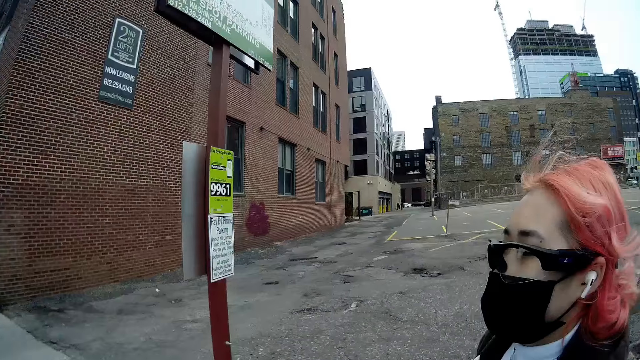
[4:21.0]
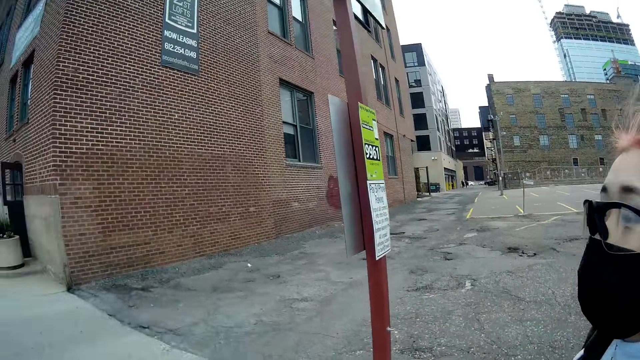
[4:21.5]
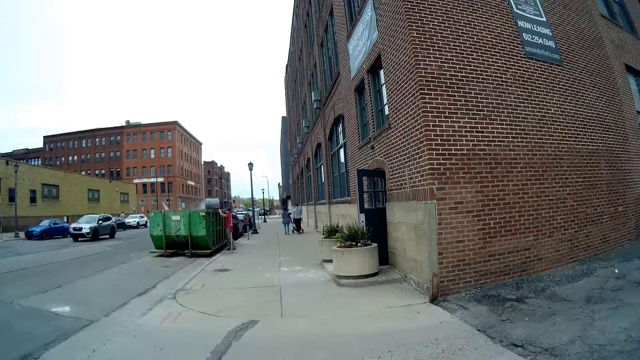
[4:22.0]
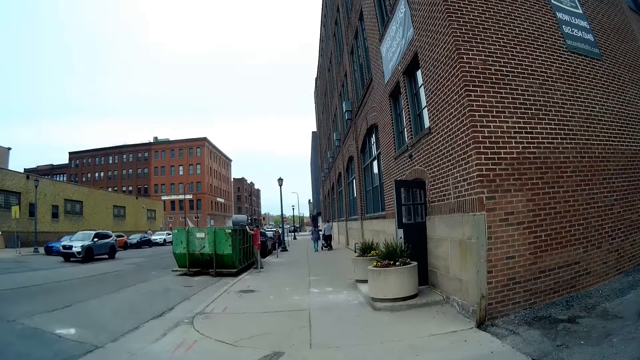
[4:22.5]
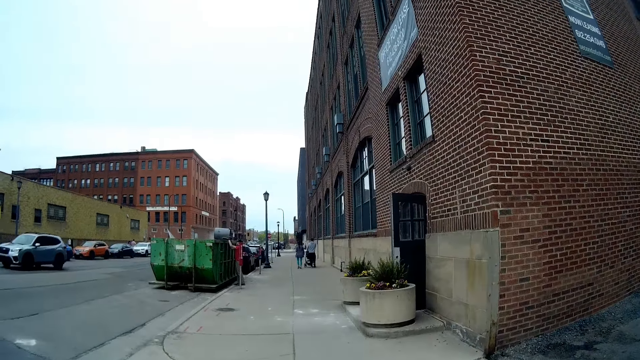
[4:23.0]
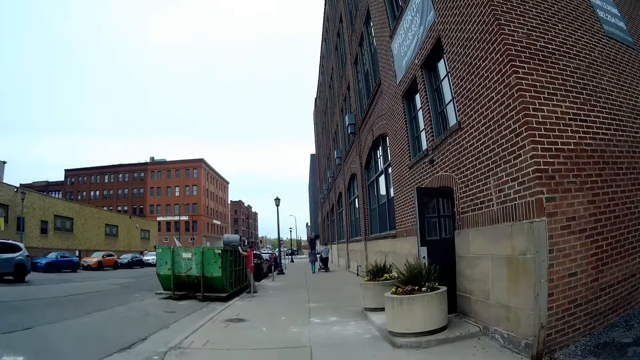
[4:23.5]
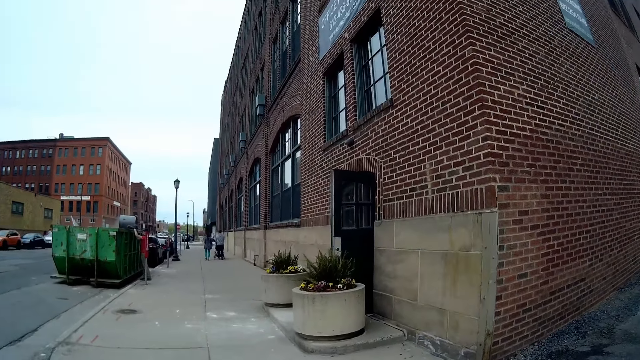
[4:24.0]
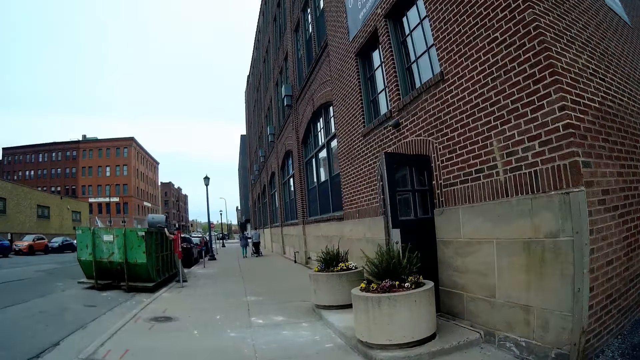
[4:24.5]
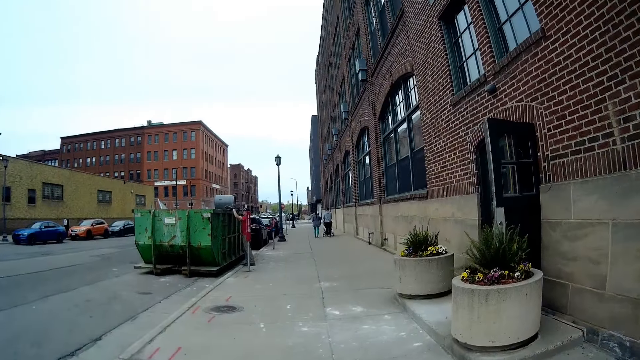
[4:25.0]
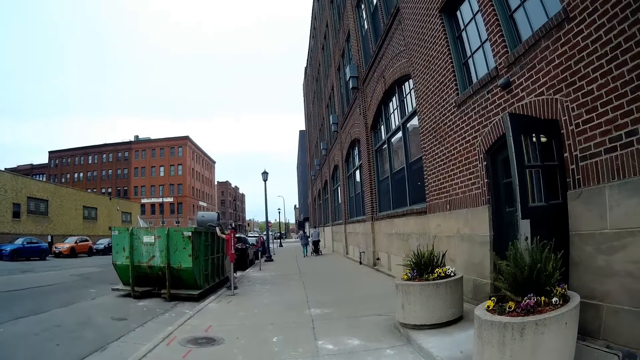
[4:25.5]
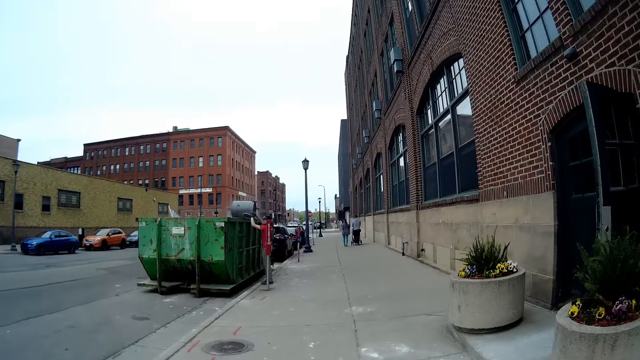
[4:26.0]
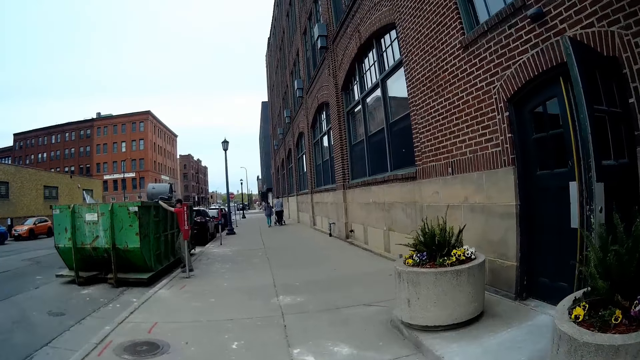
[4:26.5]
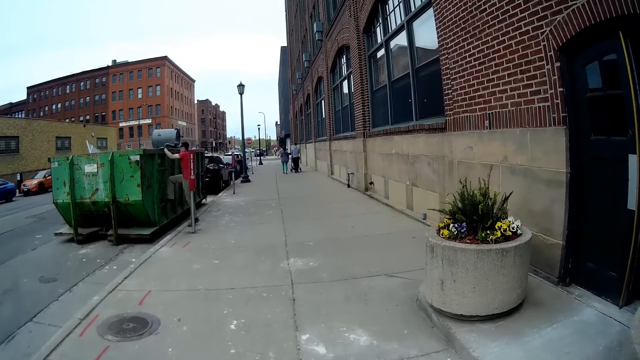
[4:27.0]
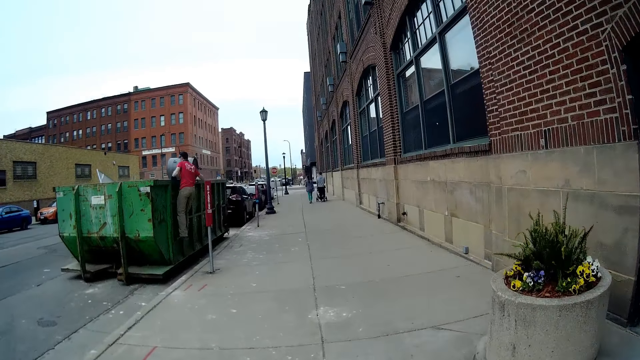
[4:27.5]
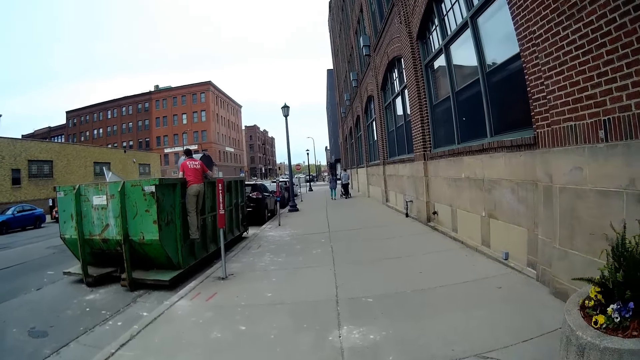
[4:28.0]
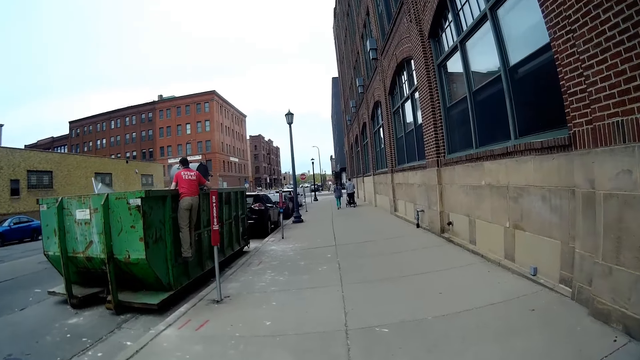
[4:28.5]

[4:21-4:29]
A man holds a trash can over a dumpster with both hands. The man climbs the dumpster.

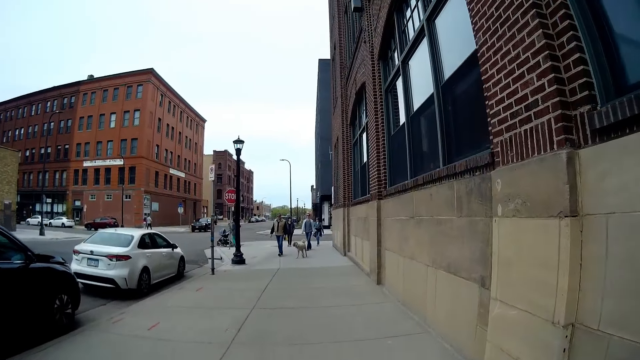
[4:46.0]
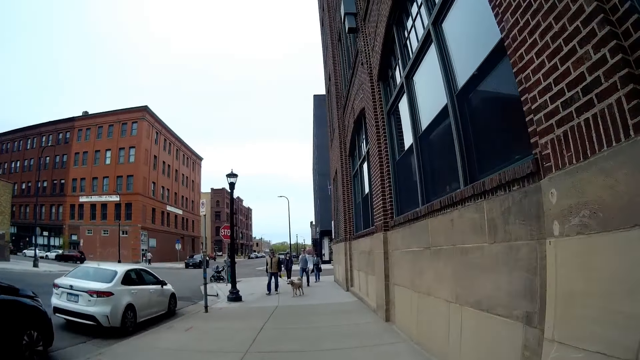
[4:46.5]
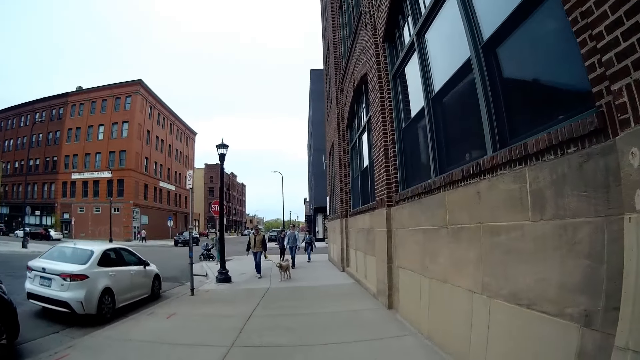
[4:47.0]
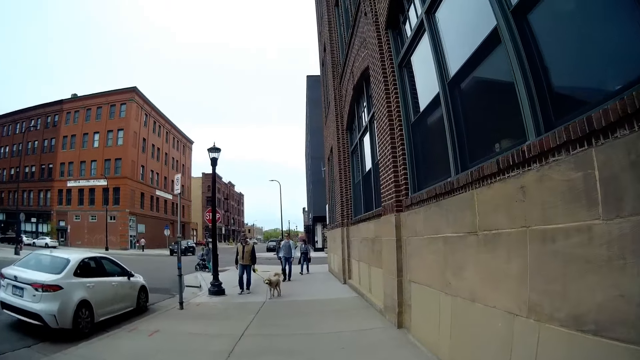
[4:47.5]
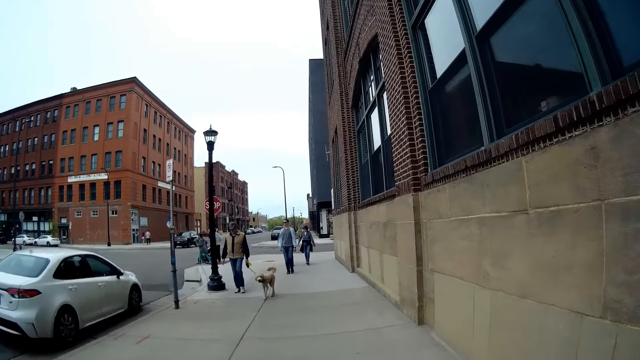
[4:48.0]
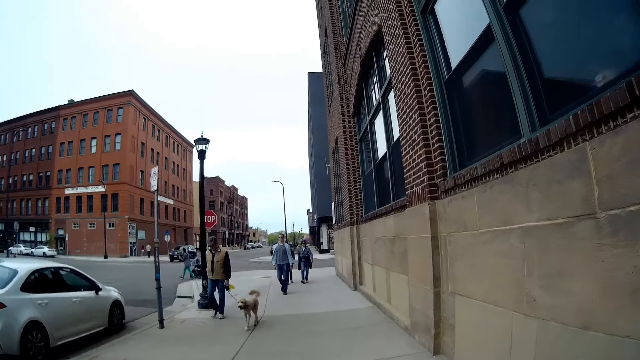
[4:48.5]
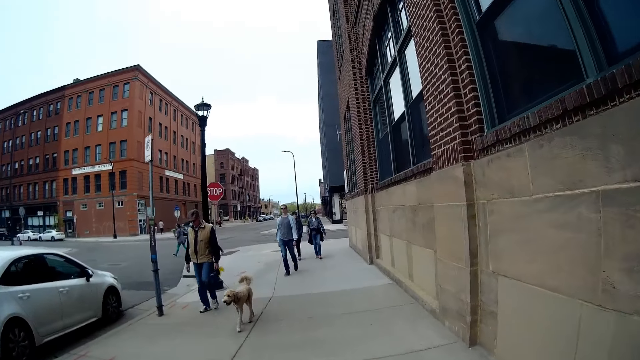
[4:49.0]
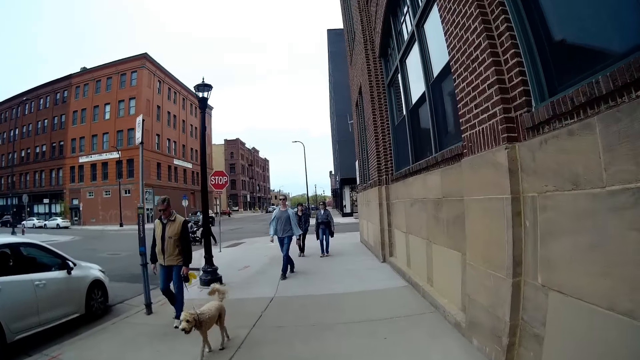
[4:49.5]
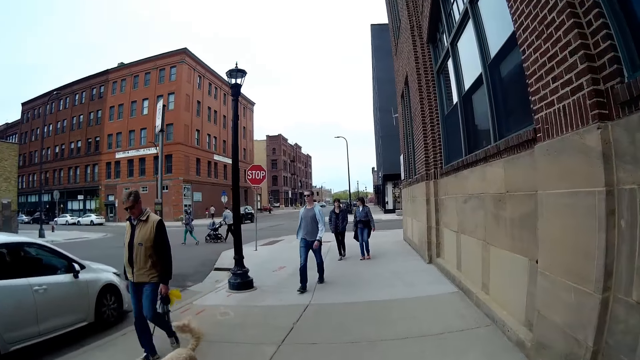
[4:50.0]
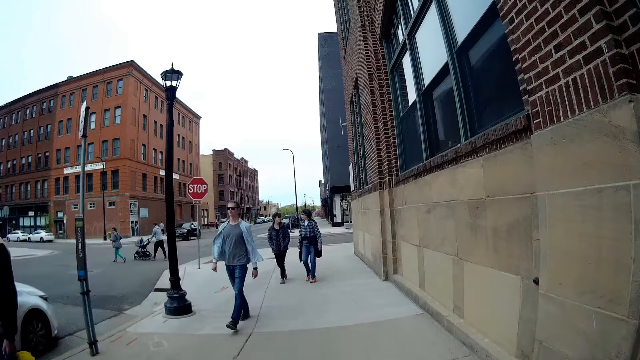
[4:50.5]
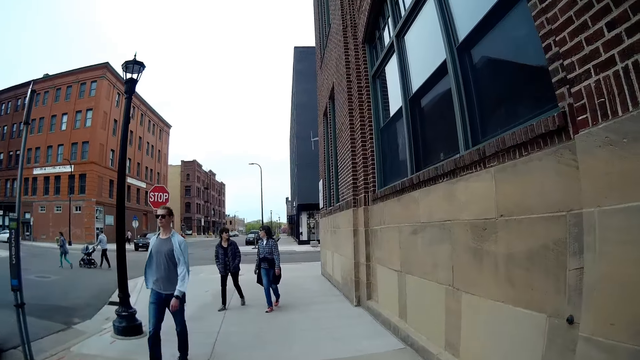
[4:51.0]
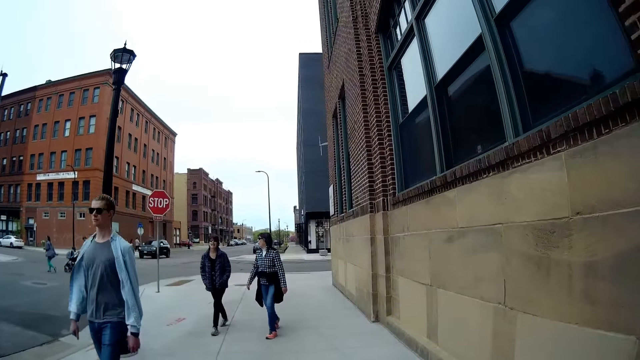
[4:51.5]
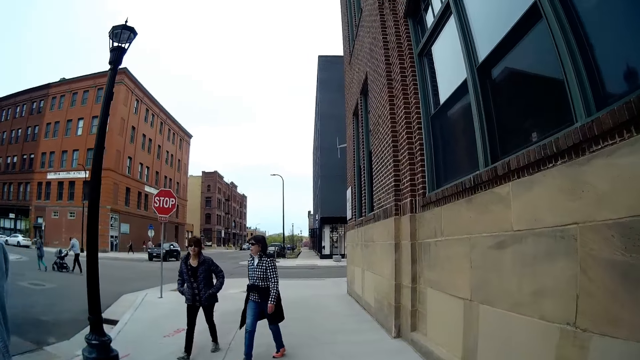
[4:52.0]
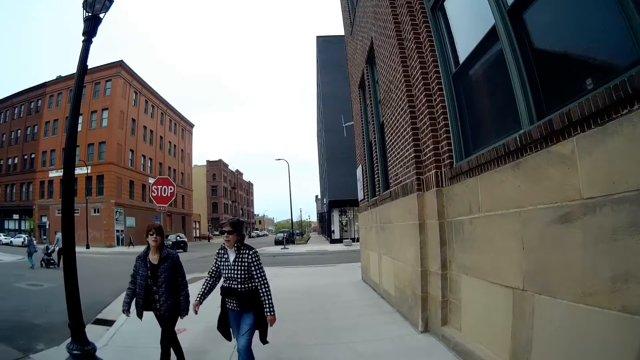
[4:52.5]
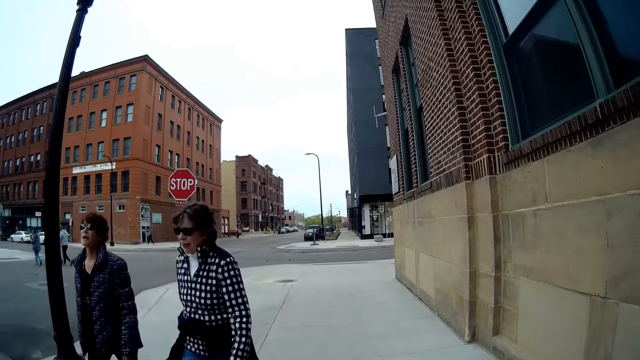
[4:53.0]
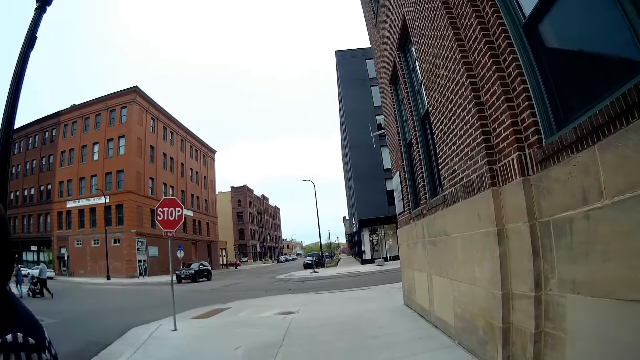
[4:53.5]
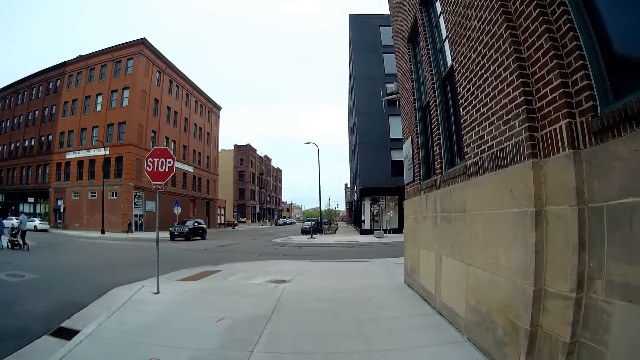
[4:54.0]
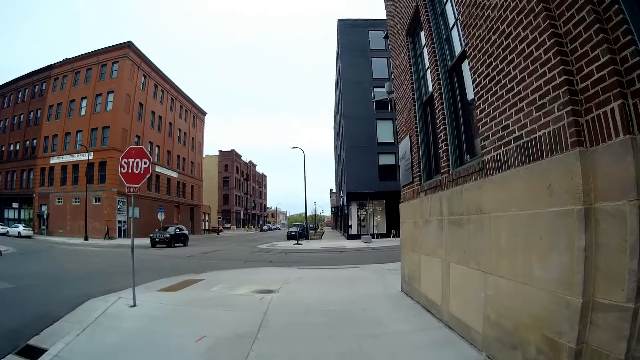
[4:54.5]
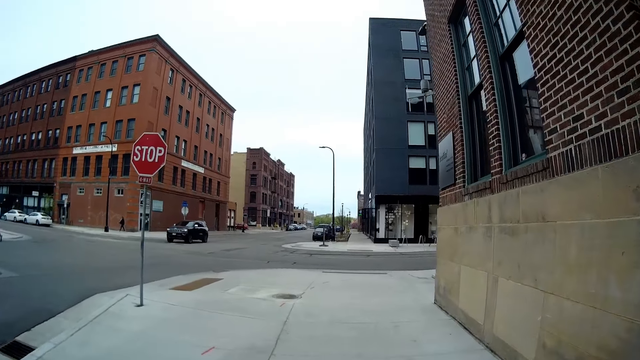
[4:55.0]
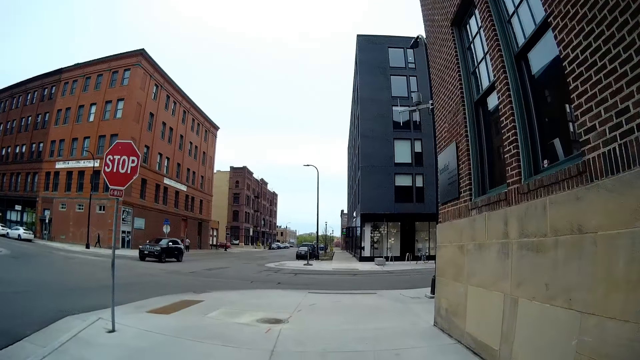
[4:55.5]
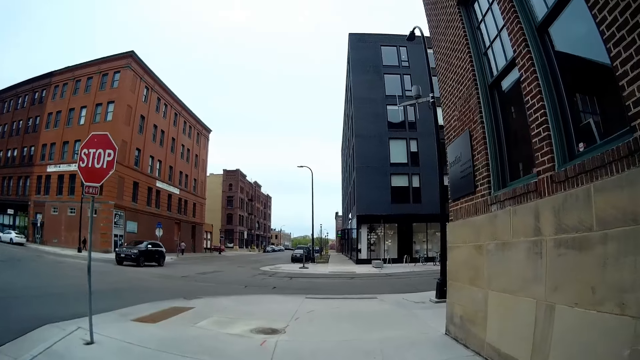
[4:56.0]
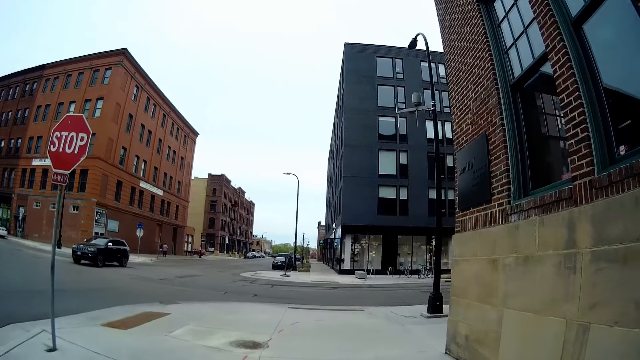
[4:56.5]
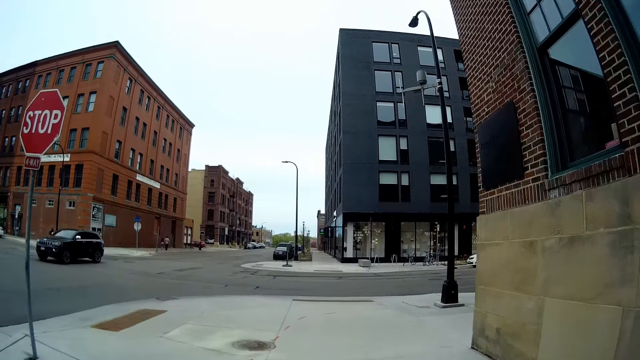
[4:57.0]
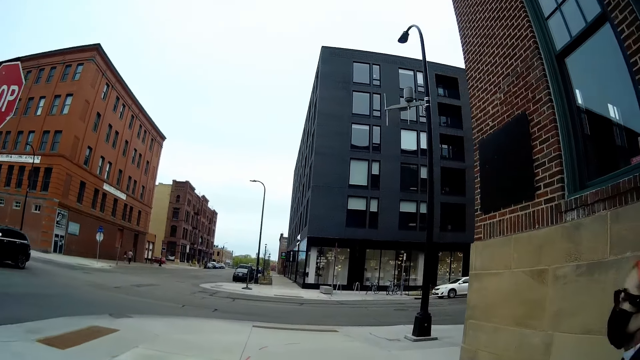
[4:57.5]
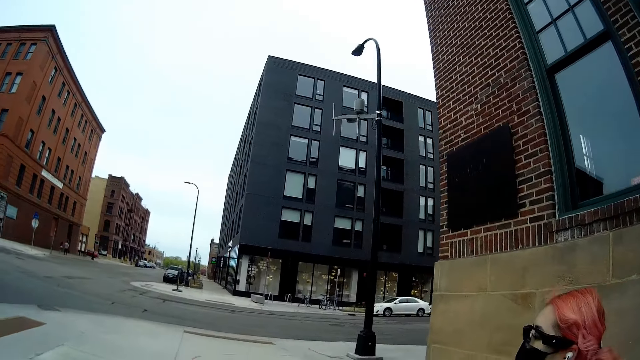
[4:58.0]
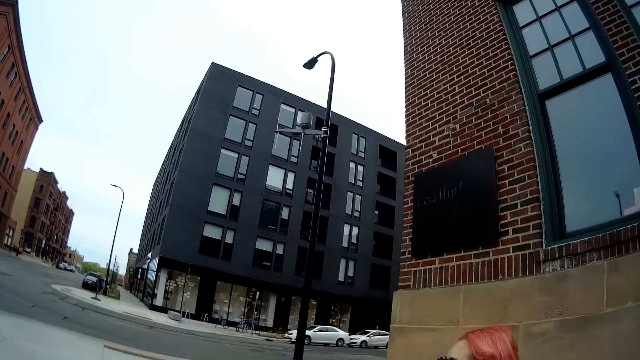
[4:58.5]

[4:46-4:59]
A man walks a dog past the camera wearer. Another man walks past the camera wearer. A woman walks past the camera wearer. Another woman walks past the camera wearer. A third man pushes a stroller. The camera wearer walks. A third woman appears.
